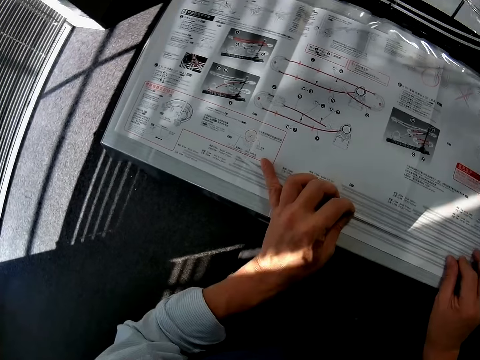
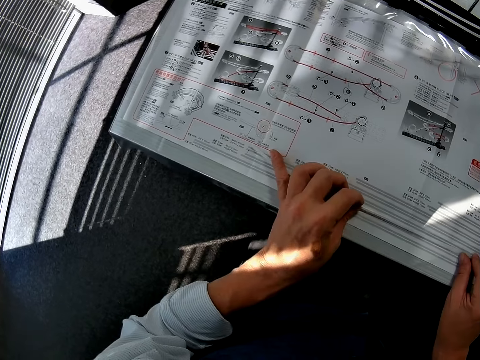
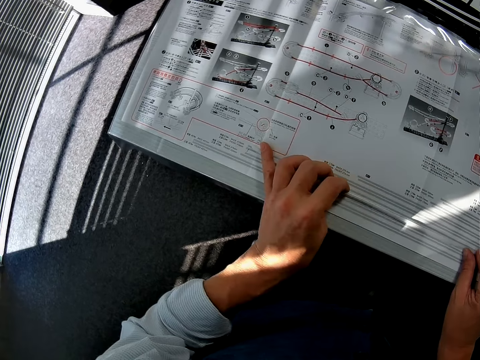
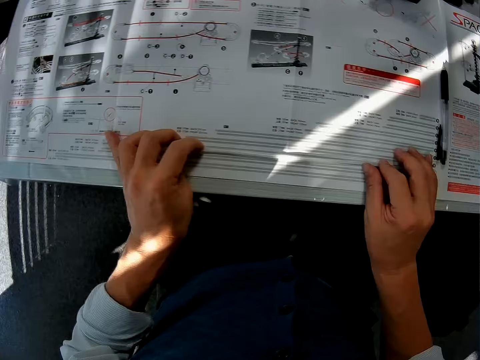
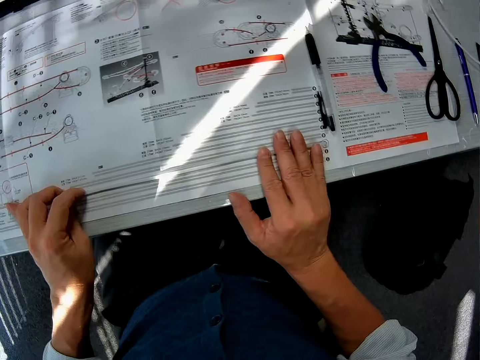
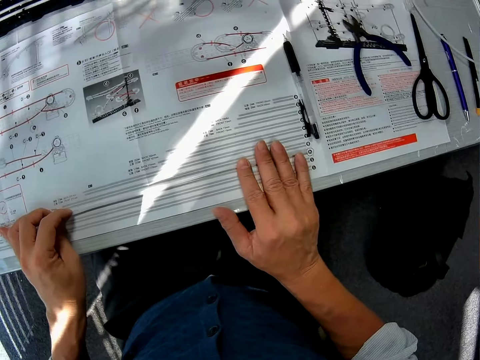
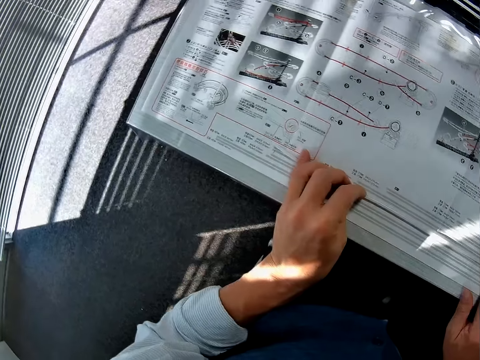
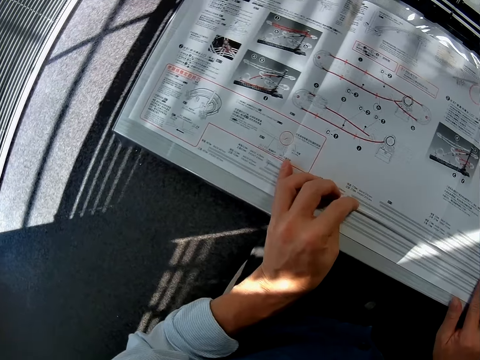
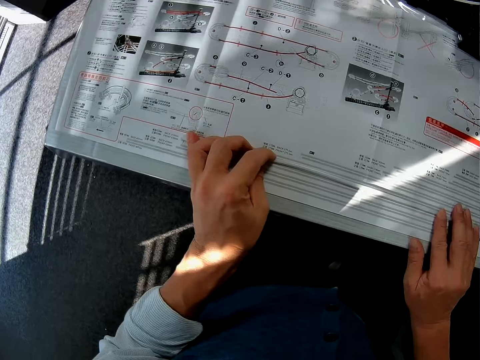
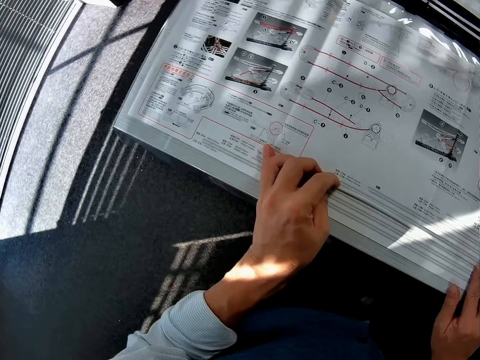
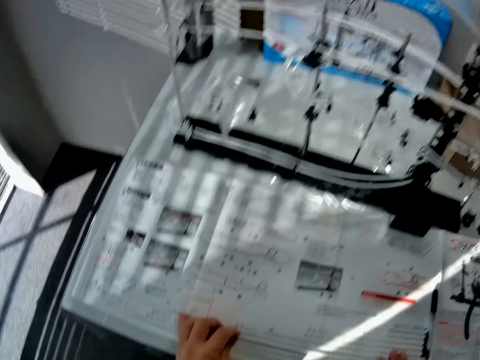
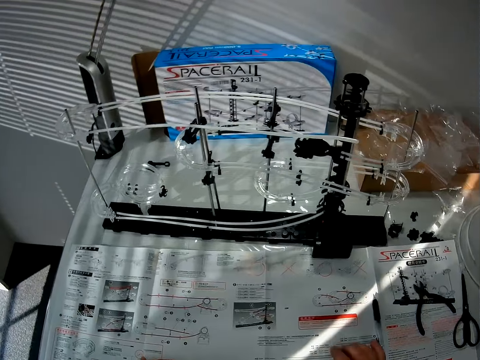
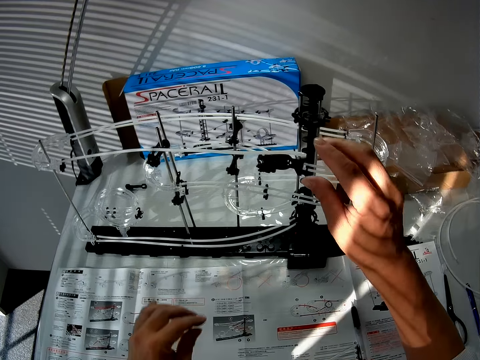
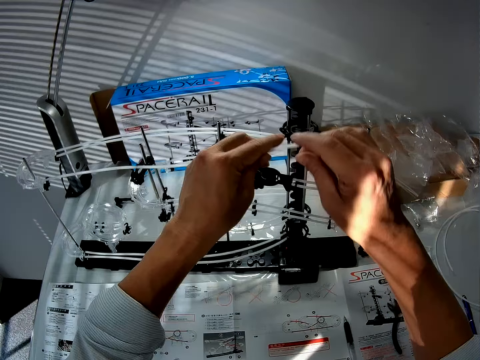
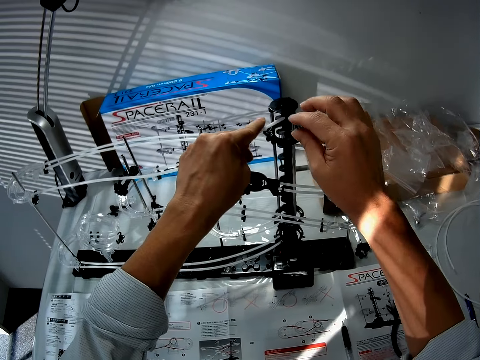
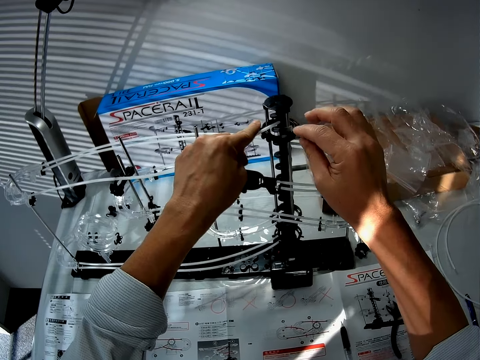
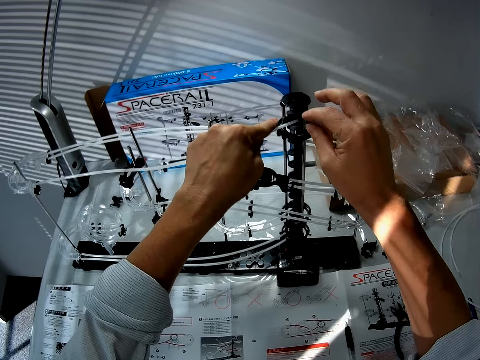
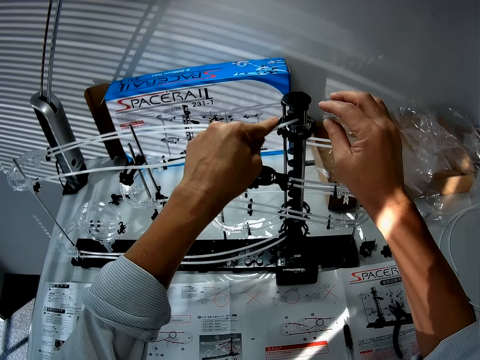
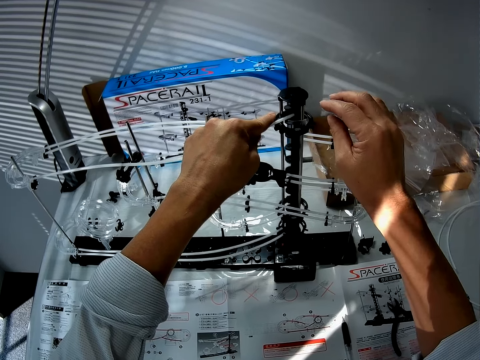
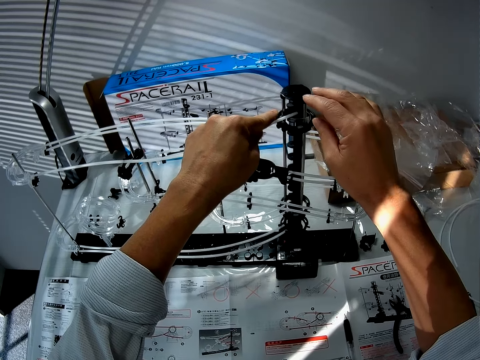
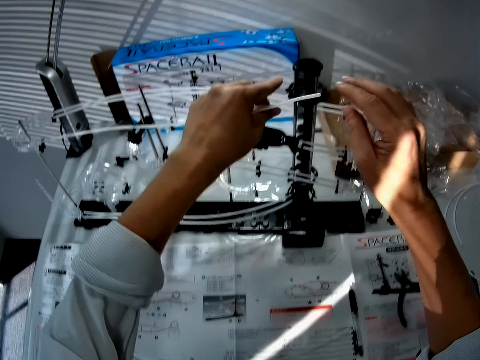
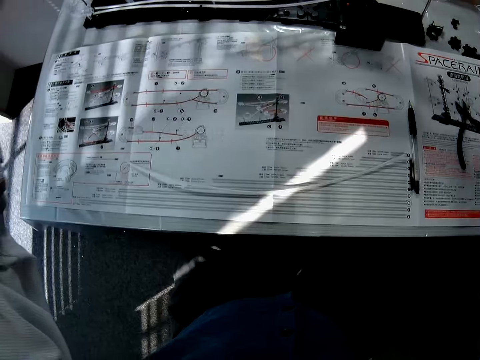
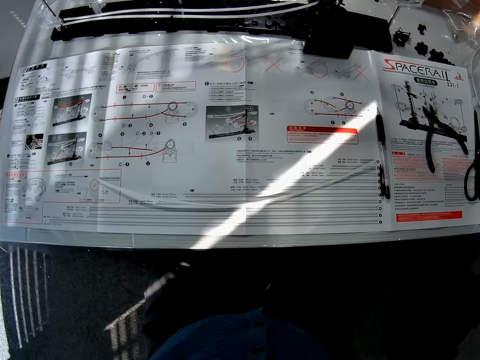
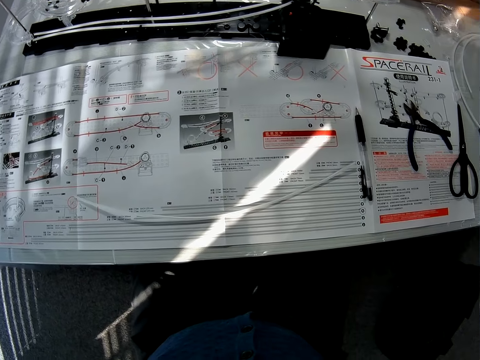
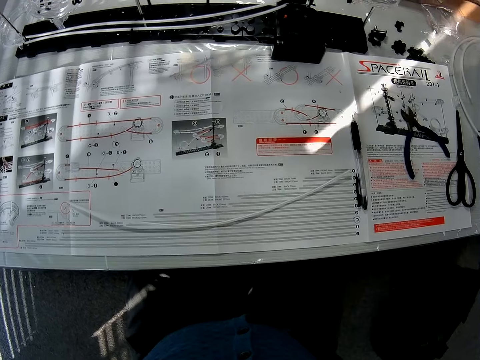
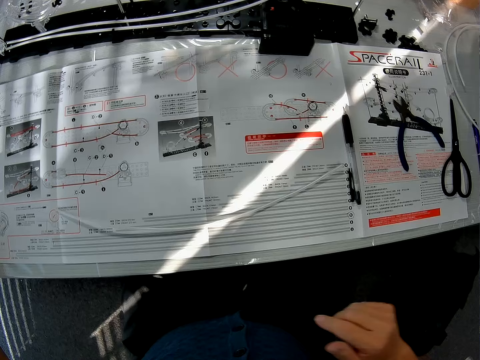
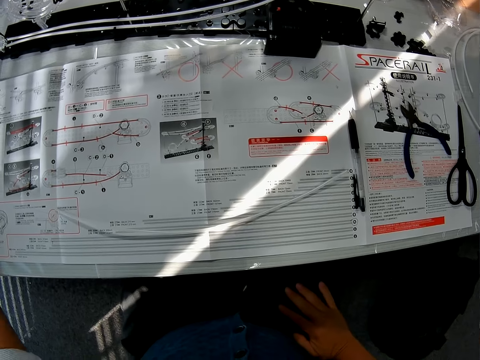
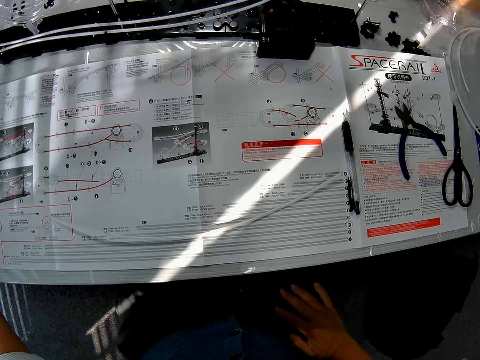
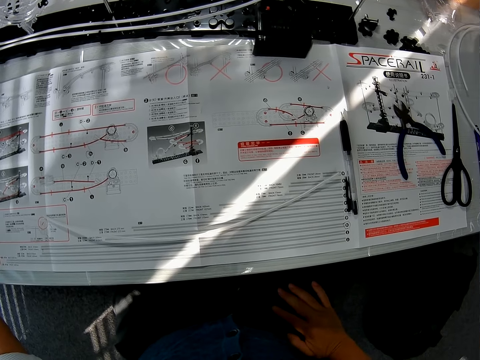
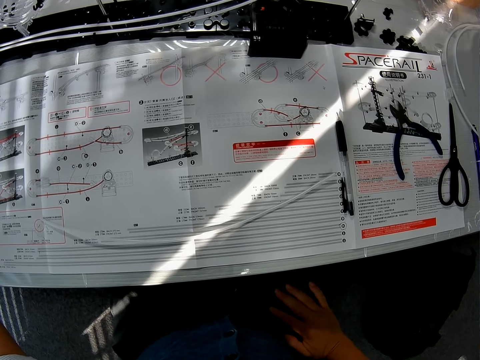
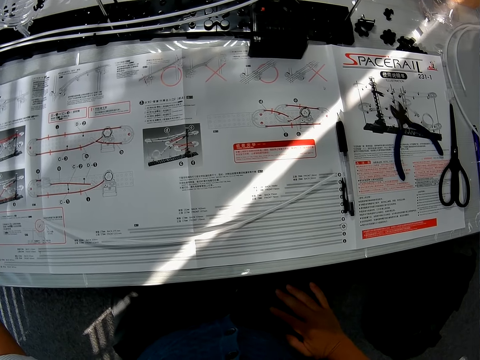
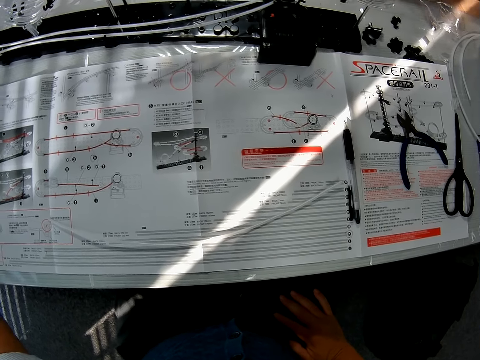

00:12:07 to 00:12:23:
The camera wearer touches the pipe on the table. They attach the standard rail with the fork part. They touch the space rail. They refer to the manual.

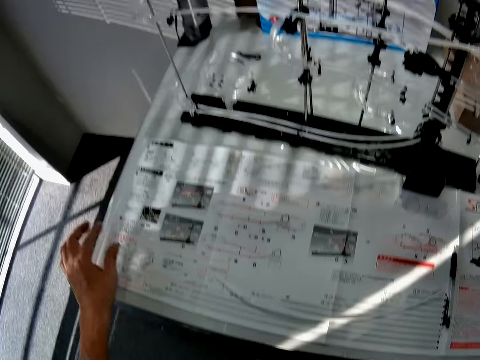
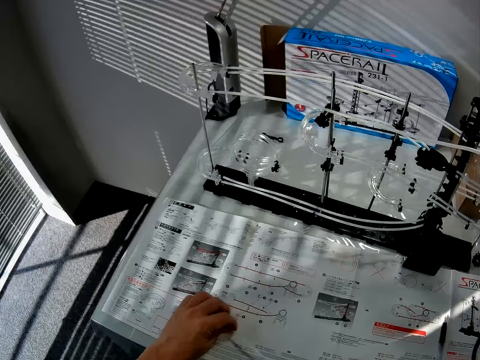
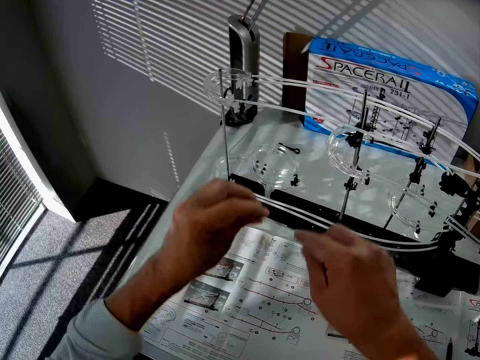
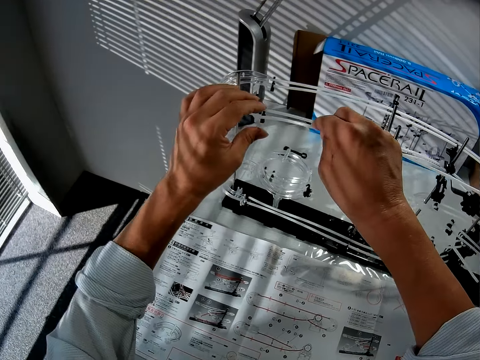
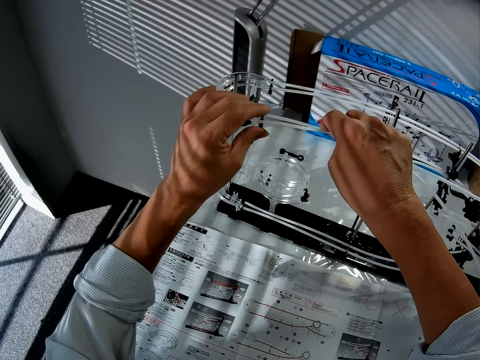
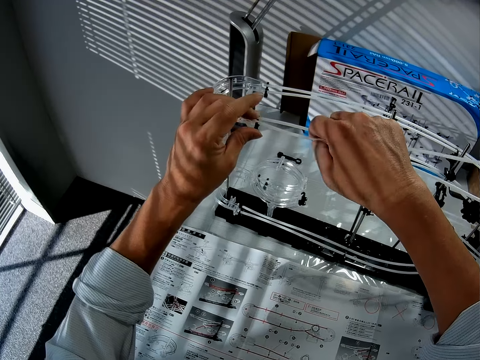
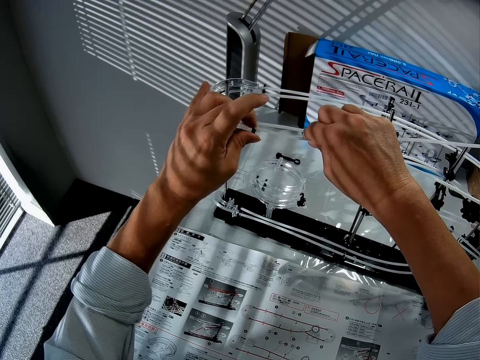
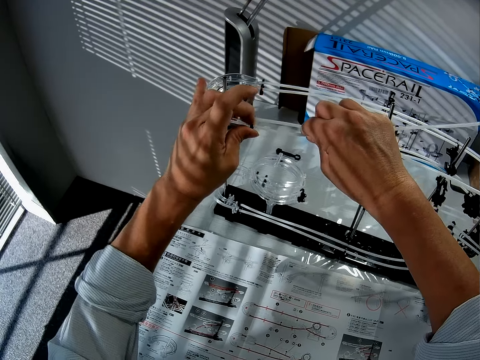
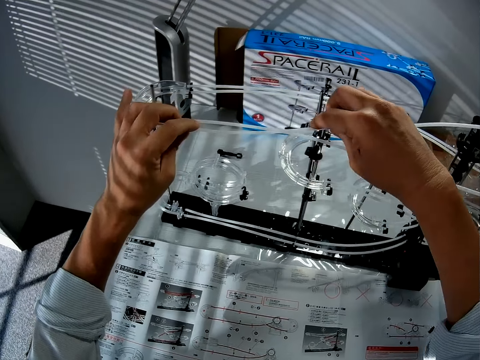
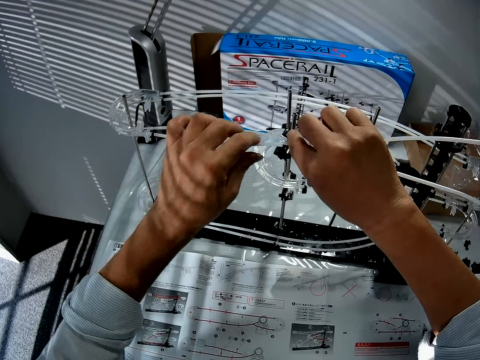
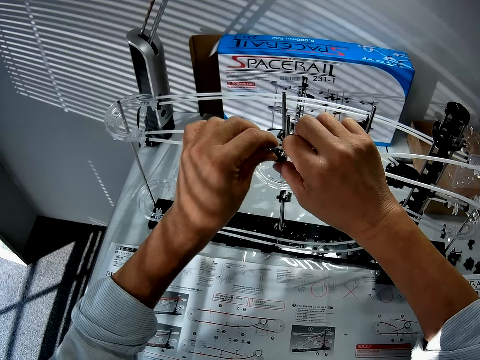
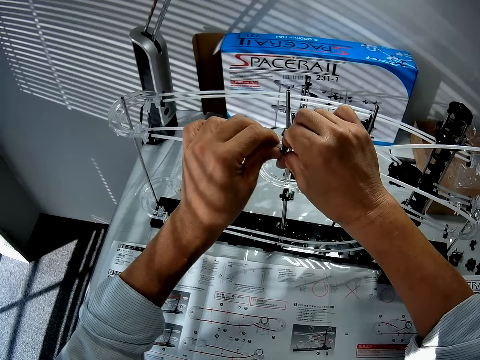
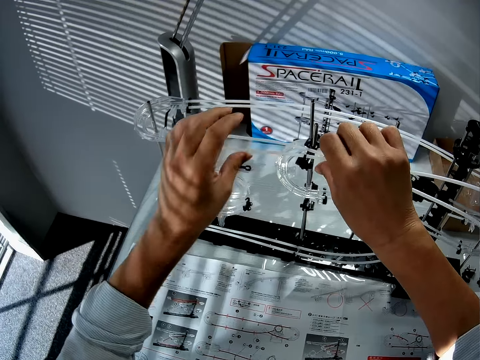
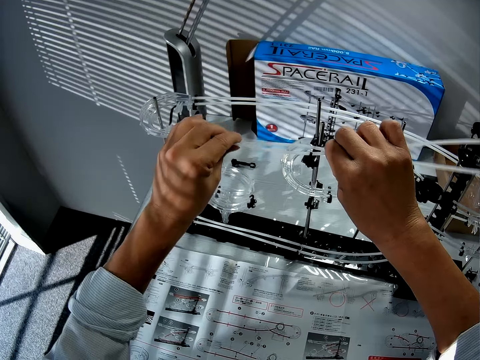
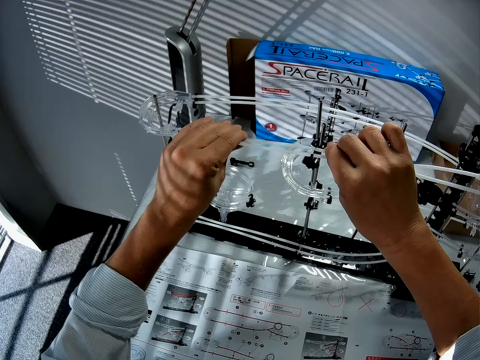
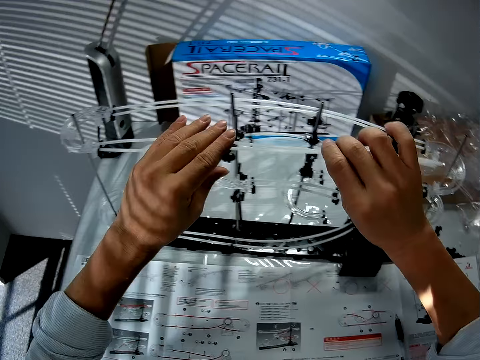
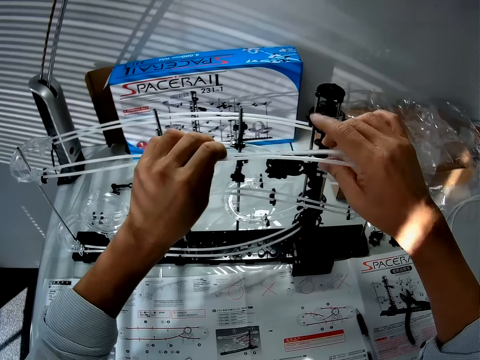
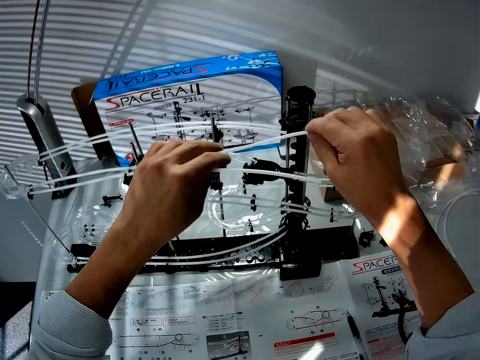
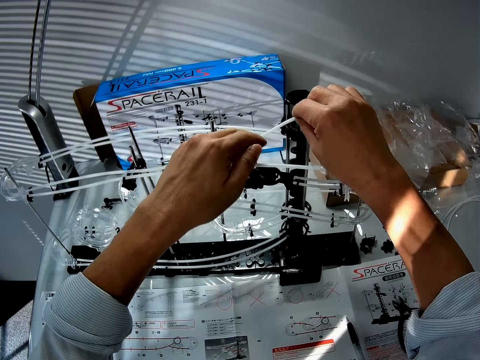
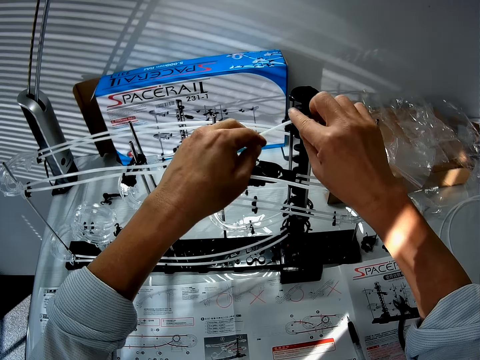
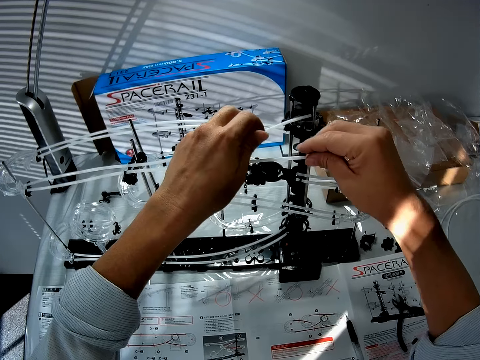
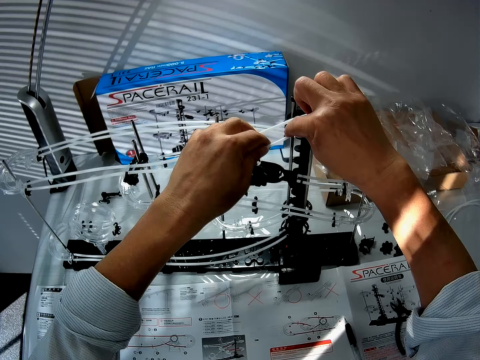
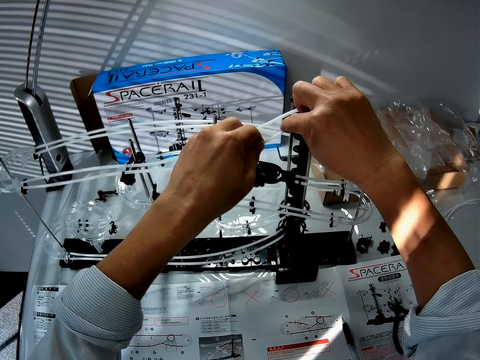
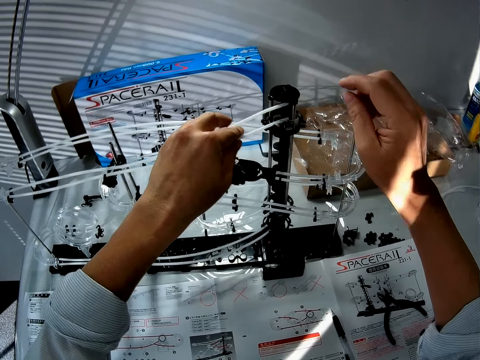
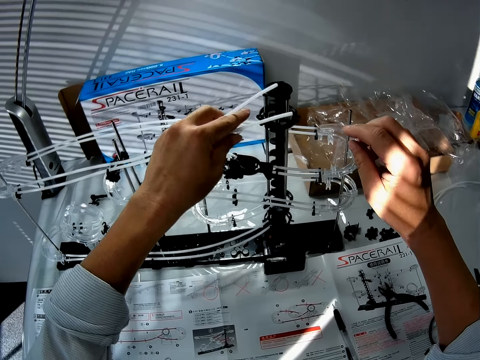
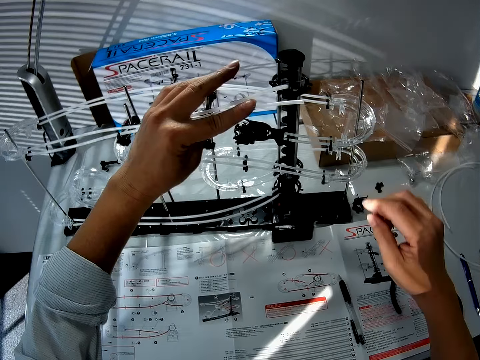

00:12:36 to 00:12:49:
The camera wearer fixes the pipe or standard rail into the space rail with the fork part.
